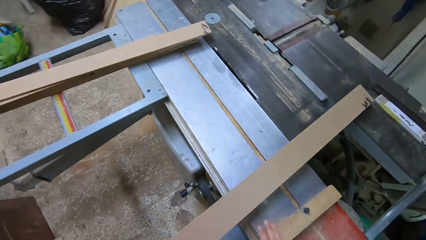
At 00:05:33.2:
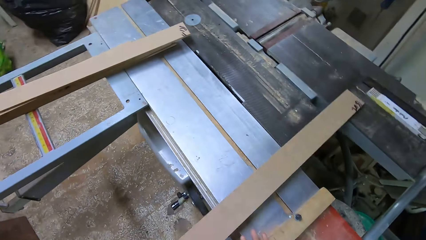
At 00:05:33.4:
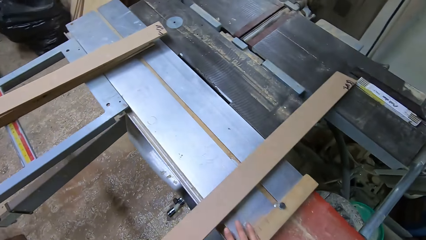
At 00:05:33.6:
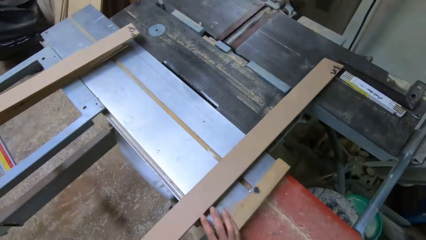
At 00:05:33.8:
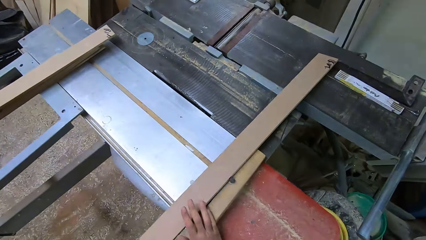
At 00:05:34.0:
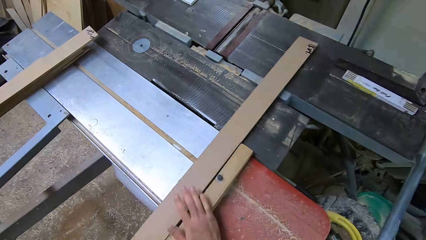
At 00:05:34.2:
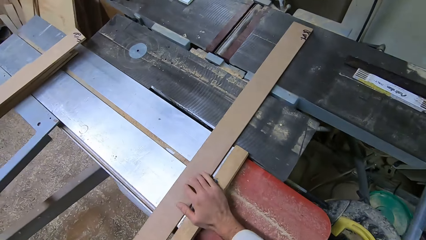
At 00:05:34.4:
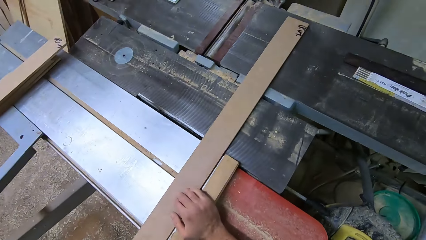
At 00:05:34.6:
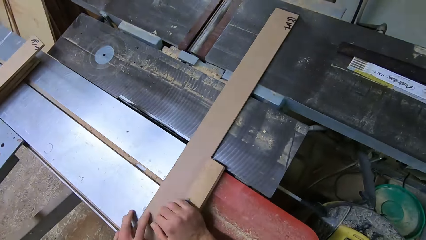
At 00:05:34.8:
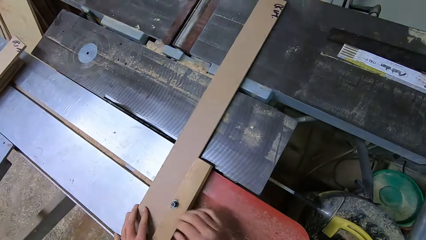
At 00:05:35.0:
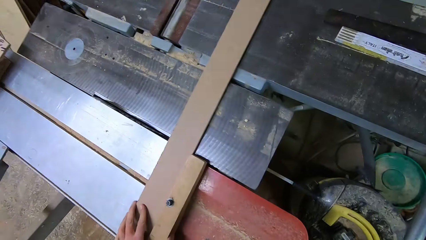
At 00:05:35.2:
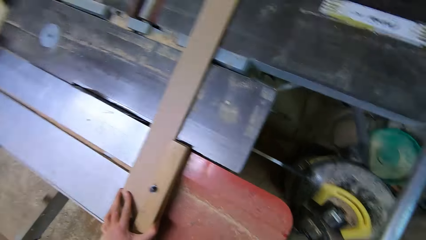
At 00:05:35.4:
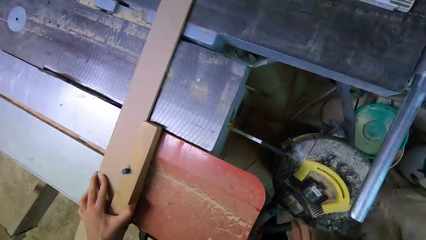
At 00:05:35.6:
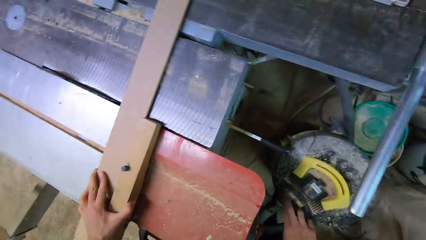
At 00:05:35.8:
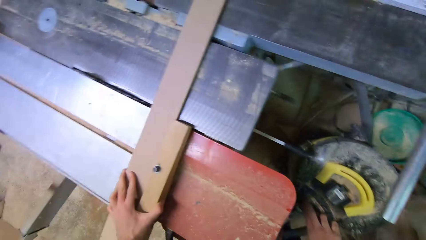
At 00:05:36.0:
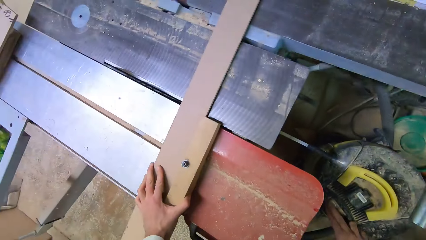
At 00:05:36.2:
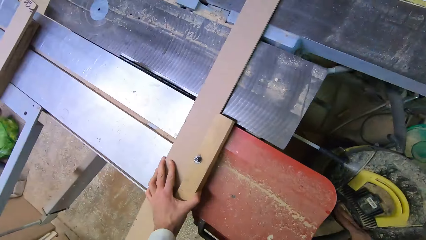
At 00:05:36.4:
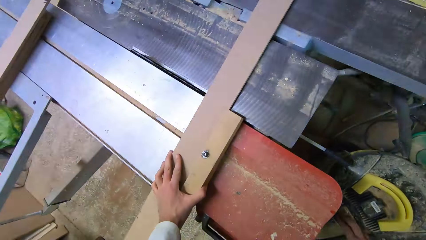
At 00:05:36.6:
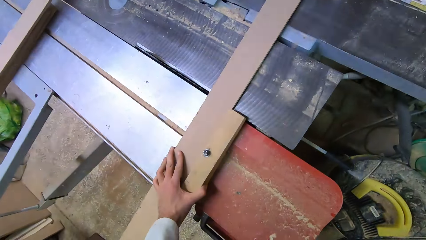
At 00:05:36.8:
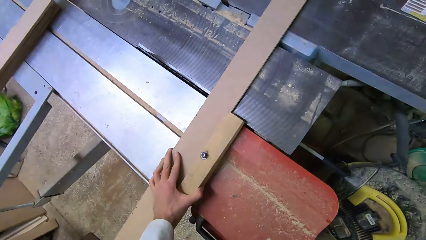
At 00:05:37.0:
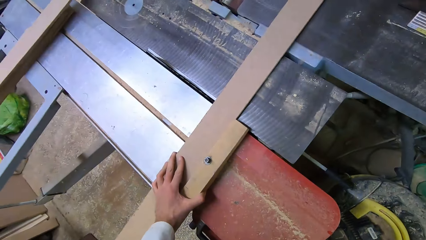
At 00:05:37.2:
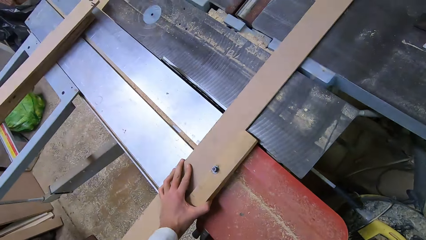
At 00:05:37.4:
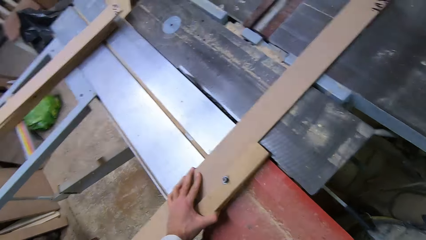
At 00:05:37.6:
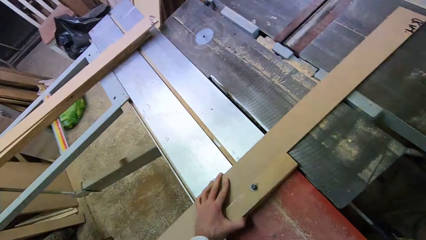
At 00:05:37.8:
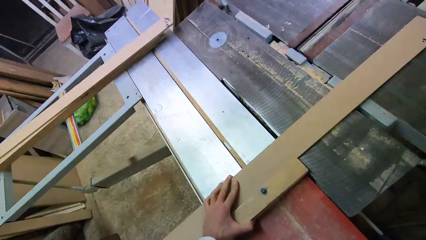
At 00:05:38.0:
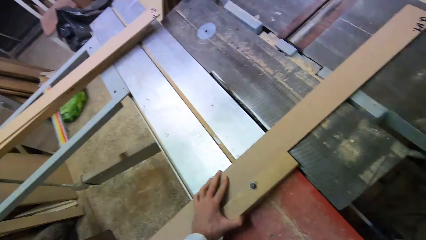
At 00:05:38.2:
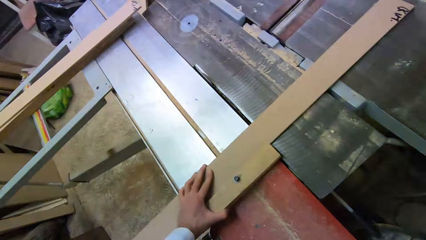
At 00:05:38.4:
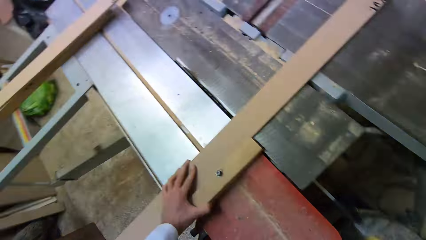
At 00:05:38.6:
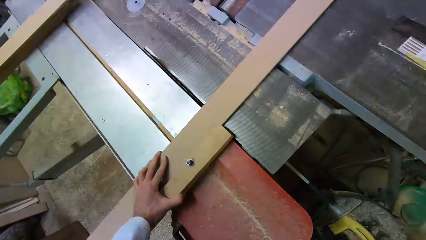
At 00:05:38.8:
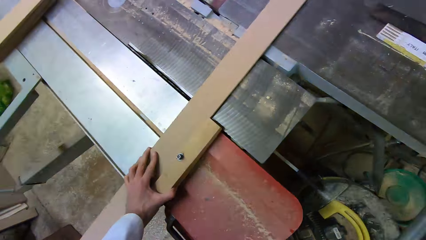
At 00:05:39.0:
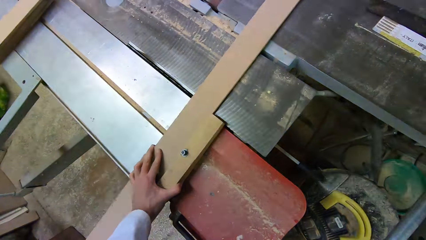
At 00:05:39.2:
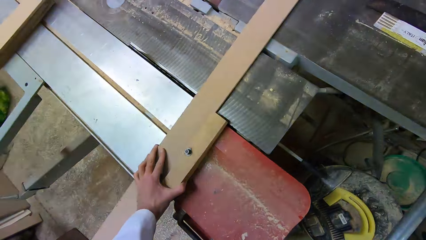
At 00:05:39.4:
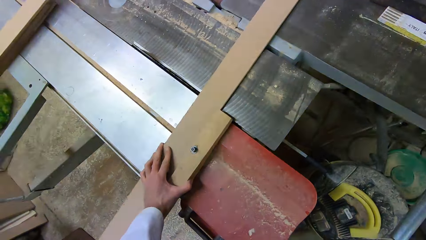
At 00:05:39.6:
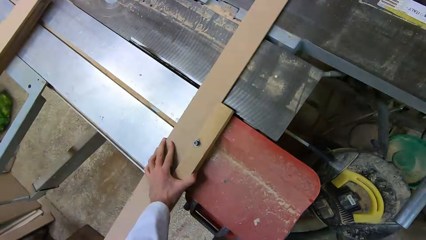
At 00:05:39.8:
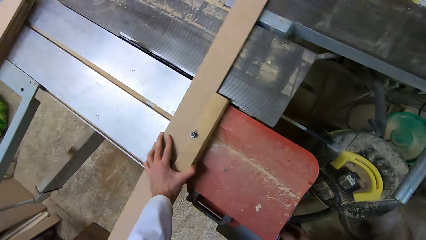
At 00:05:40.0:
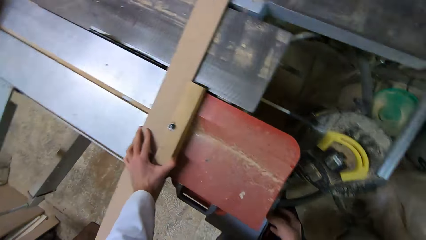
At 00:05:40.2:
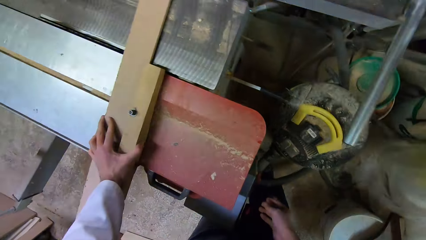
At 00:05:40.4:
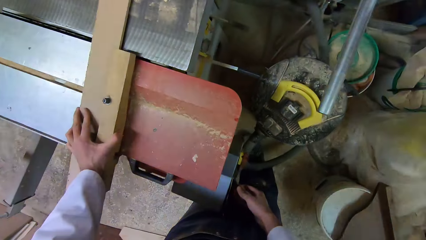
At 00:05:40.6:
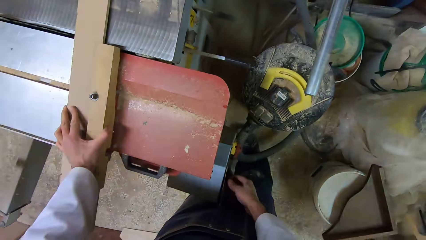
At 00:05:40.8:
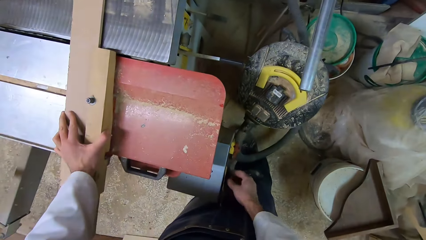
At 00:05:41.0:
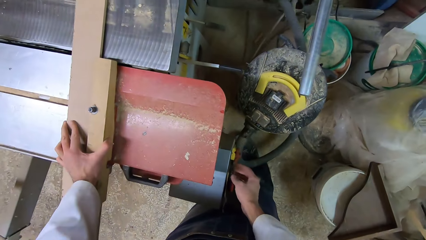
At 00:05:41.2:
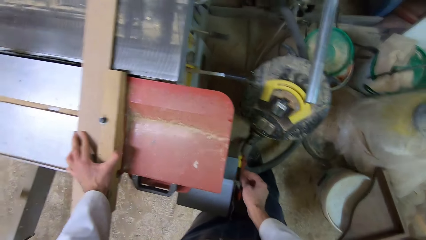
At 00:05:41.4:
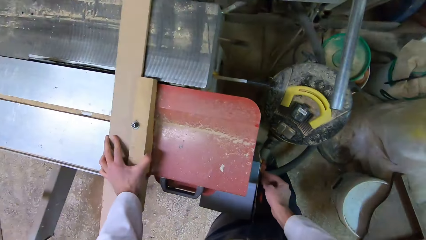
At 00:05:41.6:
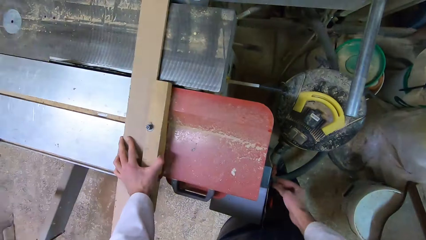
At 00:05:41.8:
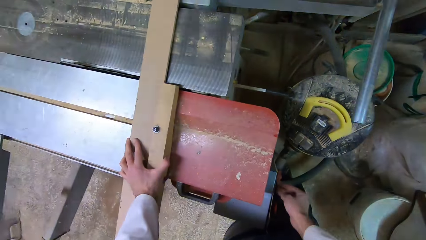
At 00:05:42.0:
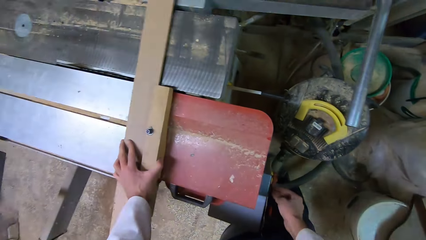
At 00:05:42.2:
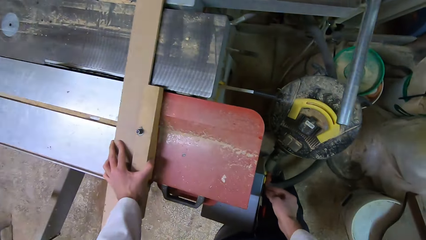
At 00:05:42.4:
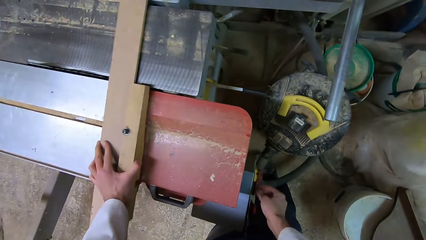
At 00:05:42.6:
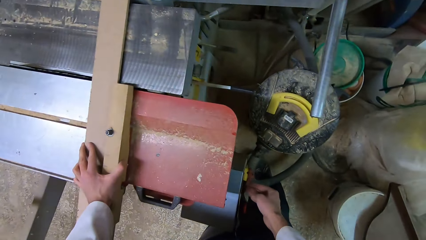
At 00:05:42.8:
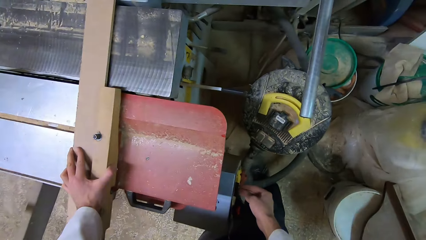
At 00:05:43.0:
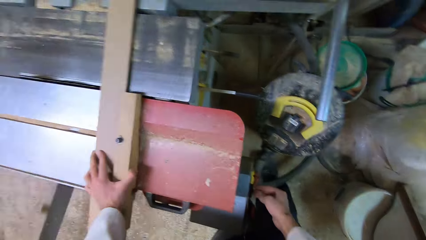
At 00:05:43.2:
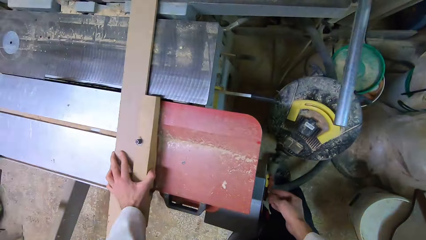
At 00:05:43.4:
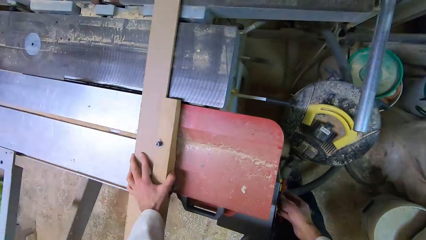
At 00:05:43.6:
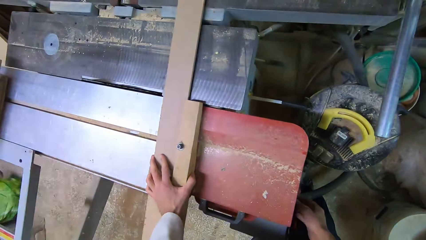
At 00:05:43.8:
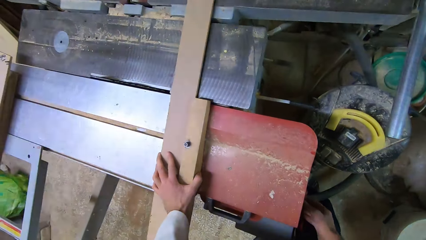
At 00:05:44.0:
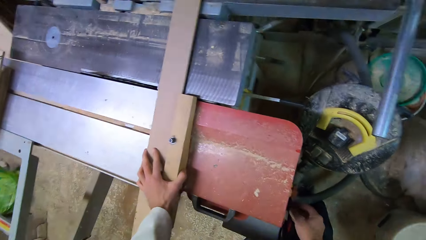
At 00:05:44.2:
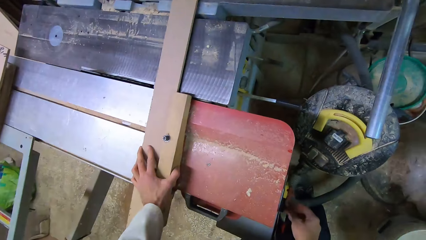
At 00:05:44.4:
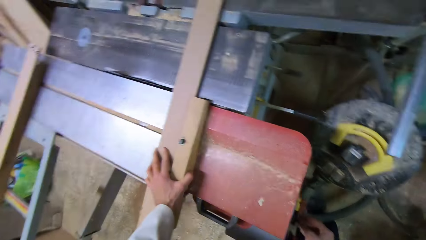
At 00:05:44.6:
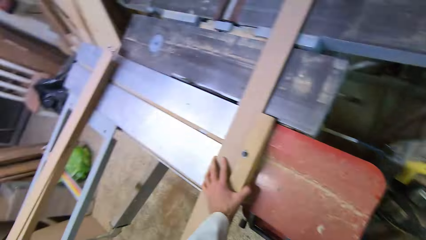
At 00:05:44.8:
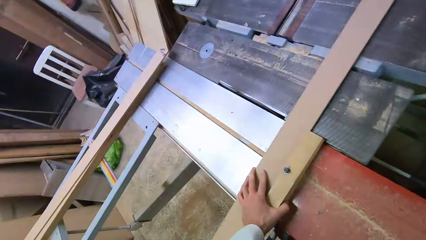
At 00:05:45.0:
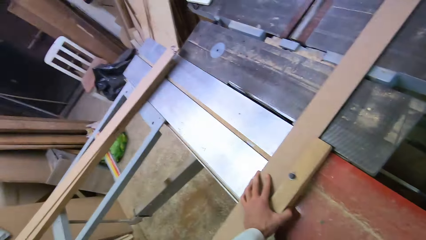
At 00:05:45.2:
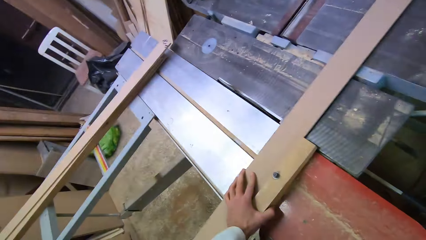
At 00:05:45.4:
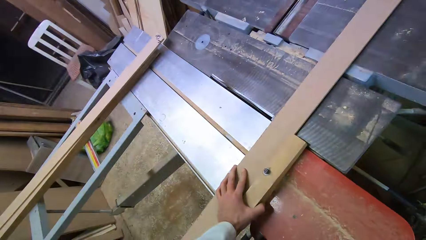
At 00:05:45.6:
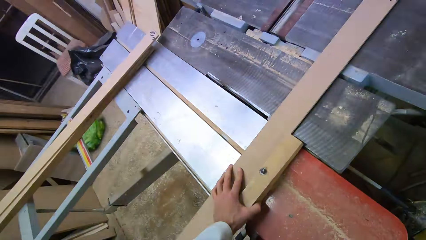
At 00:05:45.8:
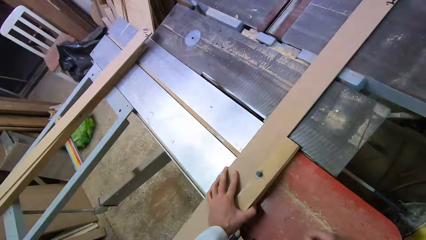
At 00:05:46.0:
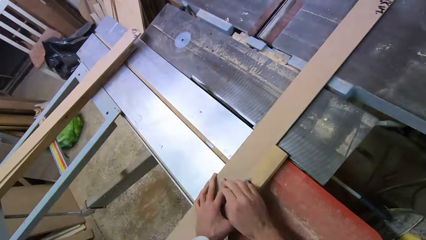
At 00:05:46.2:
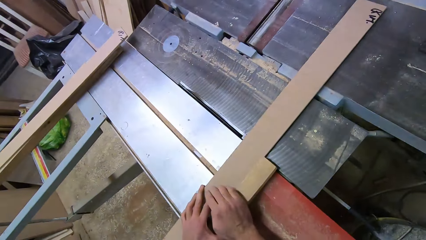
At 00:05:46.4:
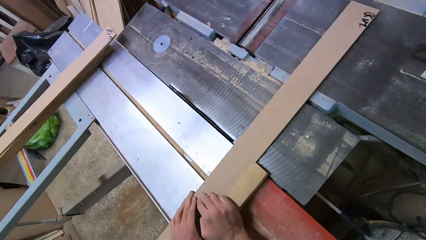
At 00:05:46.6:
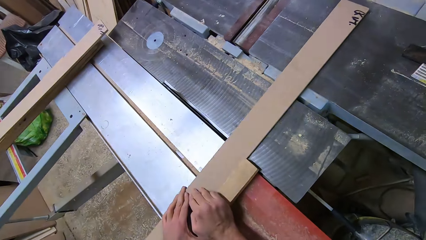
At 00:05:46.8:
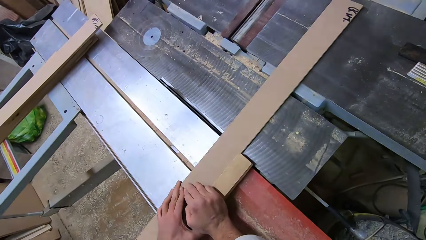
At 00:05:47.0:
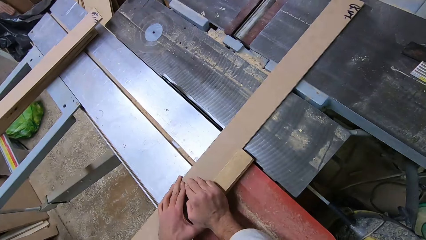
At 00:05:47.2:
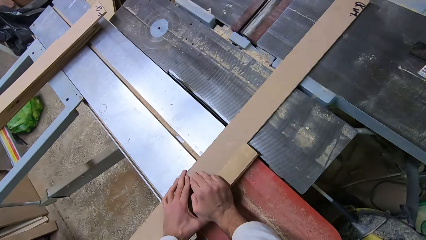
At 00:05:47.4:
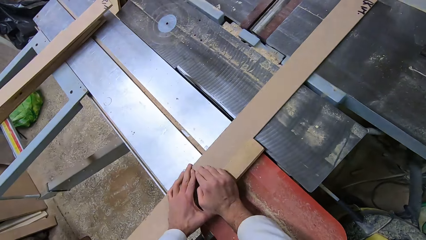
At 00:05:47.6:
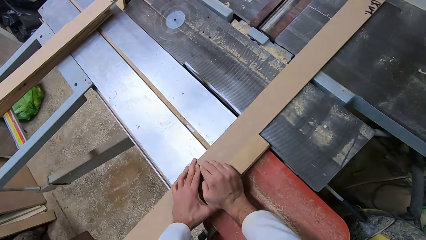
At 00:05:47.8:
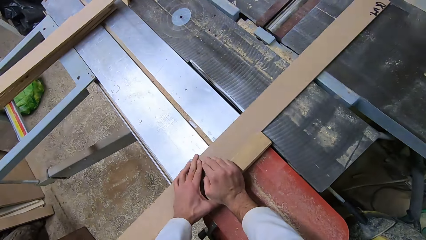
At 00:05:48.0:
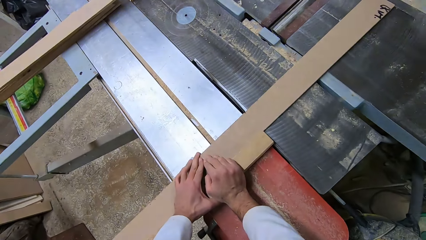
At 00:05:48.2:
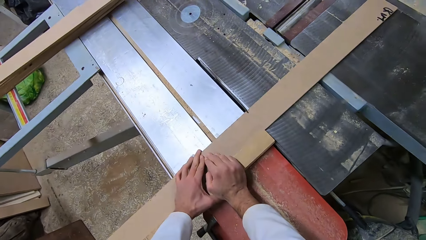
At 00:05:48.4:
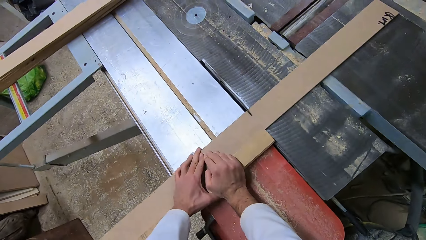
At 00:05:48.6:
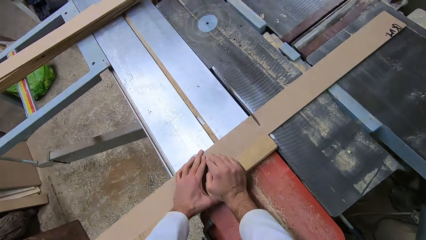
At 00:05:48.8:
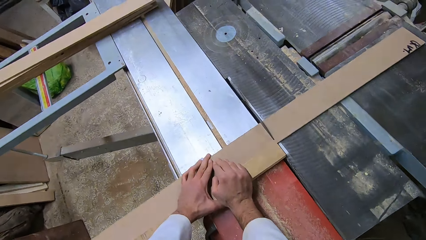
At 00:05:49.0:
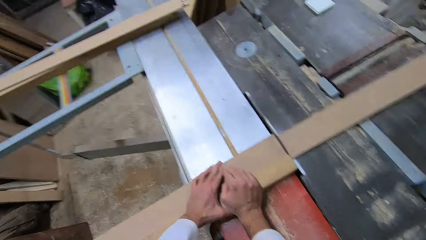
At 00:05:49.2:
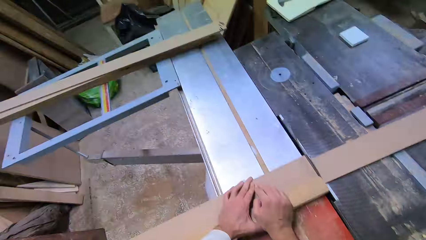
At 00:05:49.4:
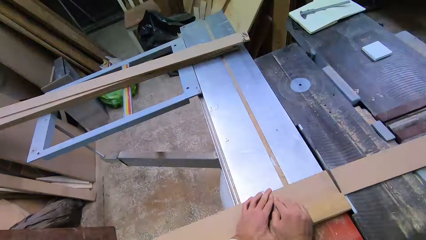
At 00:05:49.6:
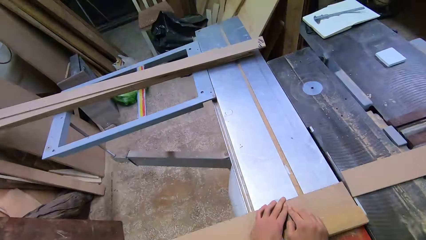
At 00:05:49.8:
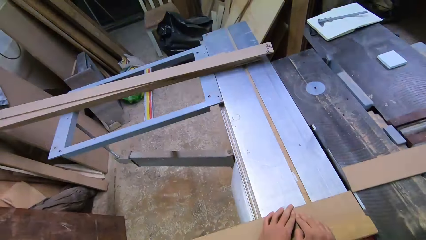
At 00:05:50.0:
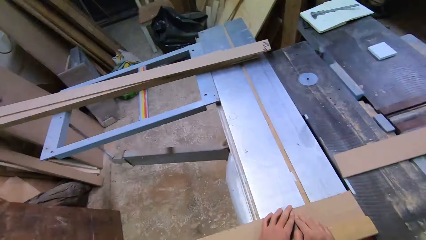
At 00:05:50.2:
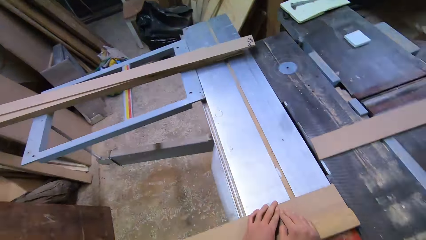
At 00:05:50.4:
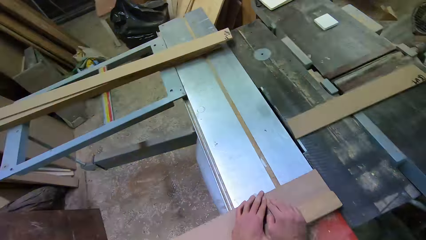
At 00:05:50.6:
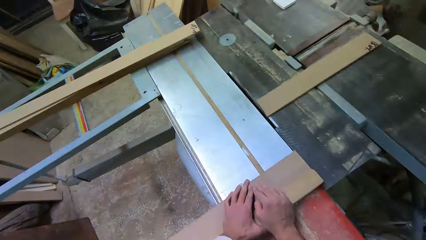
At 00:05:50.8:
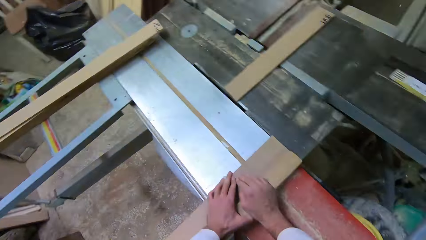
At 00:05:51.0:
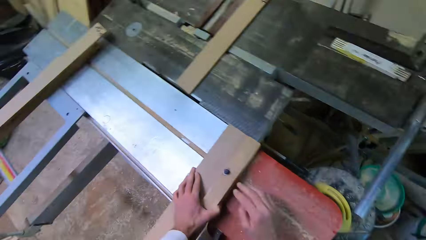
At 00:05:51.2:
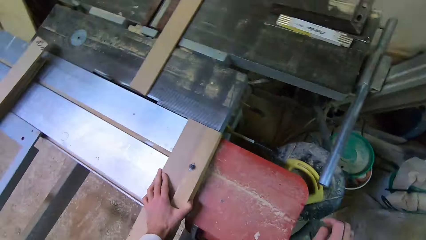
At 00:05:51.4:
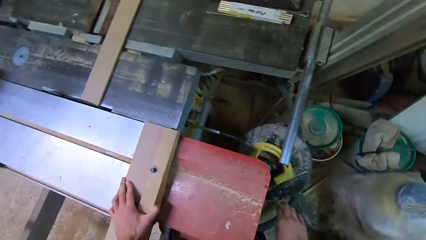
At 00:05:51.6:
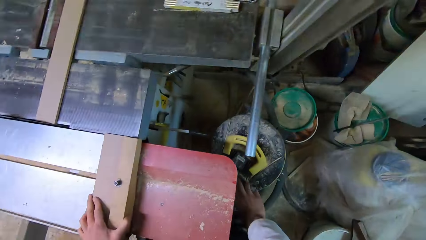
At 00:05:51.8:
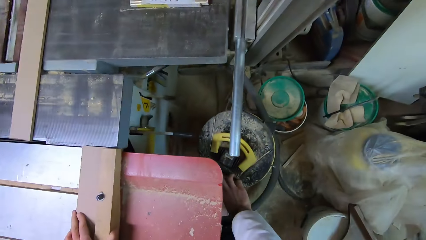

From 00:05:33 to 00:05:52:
The camera wearer places the wooden plank on the sliding carriage on the opposite of the cutter on the table. They turn on the table saw from the on/off switch. They hold the wood and push the wood in the opposite direction to the cutter. They cut the wooden plank with the table saw. They push the wood in the opposite direction to the cutter.
